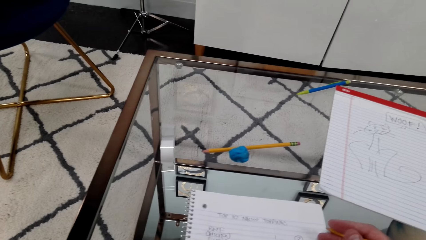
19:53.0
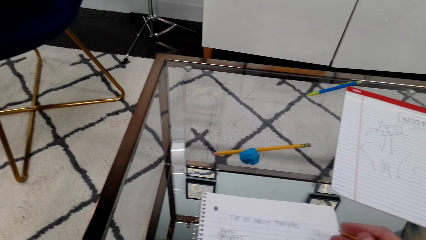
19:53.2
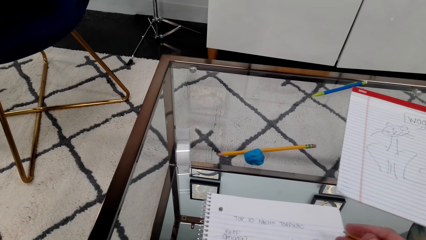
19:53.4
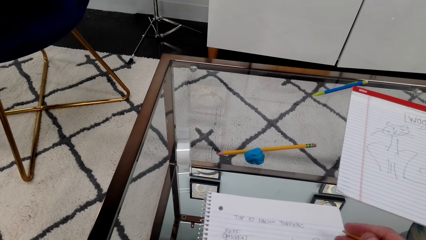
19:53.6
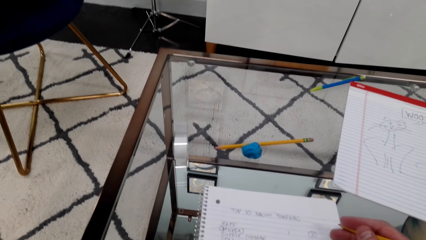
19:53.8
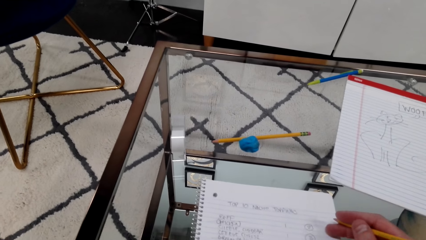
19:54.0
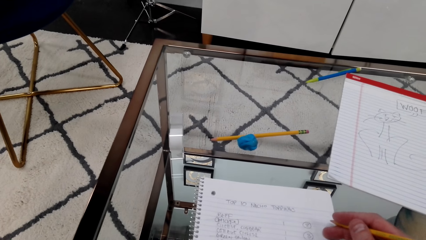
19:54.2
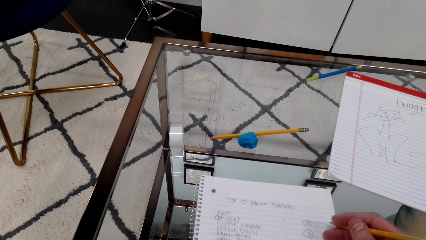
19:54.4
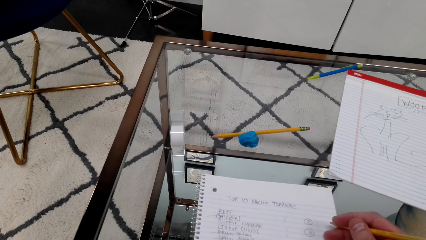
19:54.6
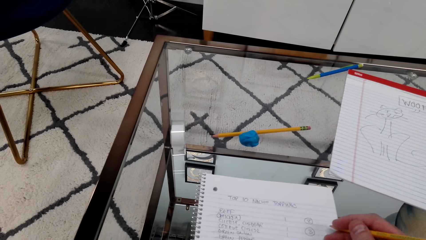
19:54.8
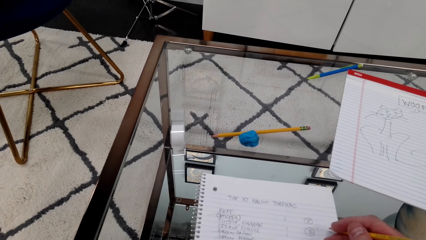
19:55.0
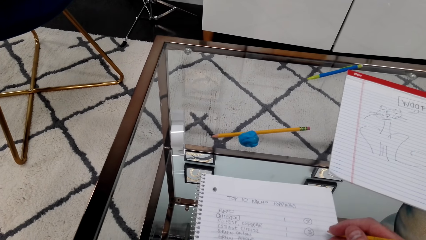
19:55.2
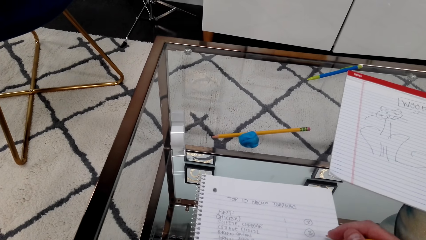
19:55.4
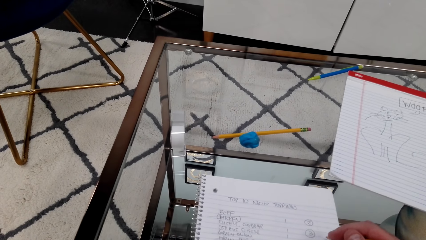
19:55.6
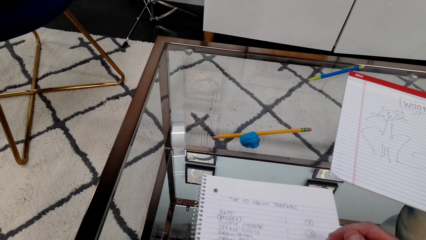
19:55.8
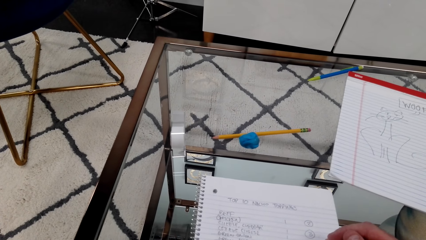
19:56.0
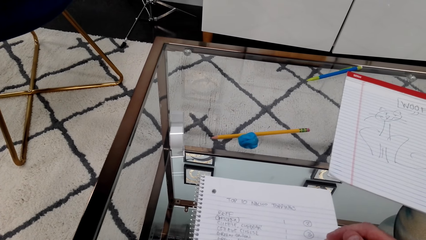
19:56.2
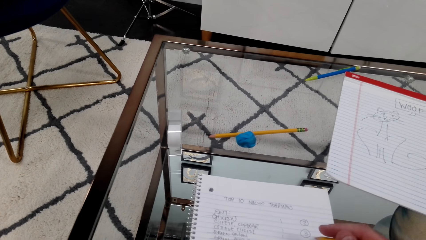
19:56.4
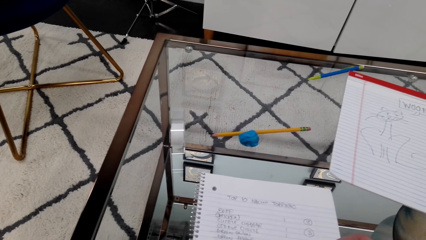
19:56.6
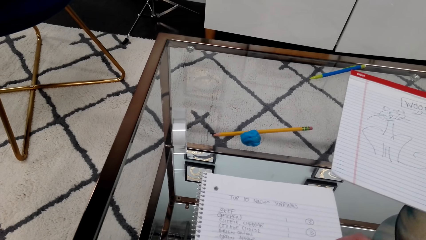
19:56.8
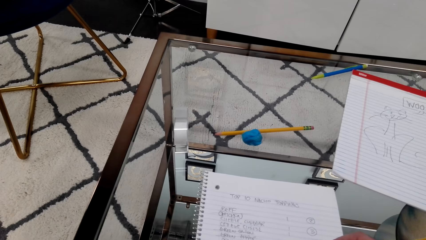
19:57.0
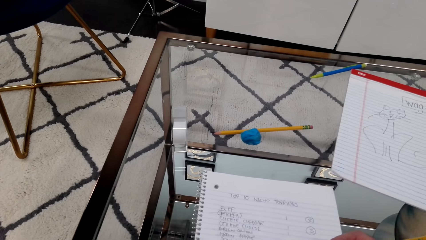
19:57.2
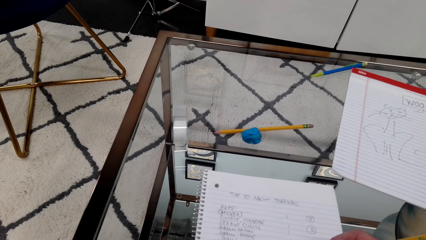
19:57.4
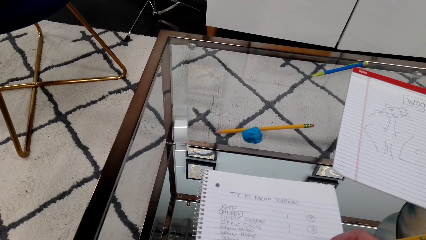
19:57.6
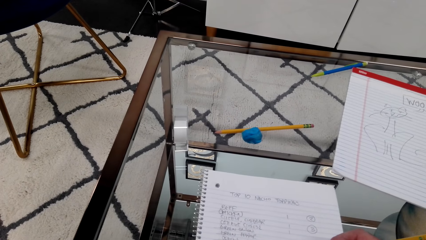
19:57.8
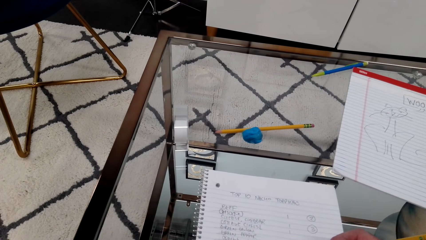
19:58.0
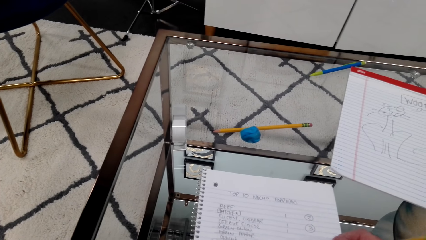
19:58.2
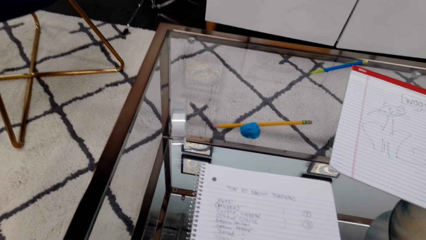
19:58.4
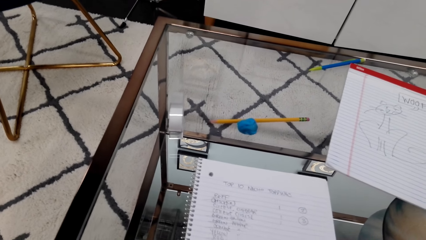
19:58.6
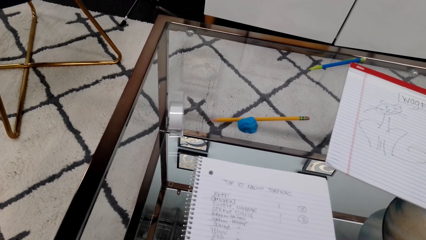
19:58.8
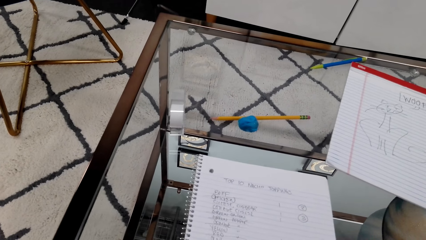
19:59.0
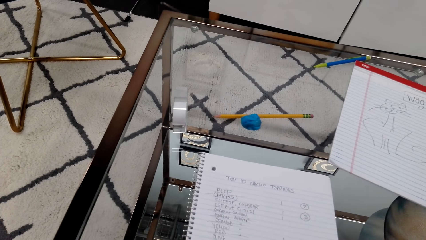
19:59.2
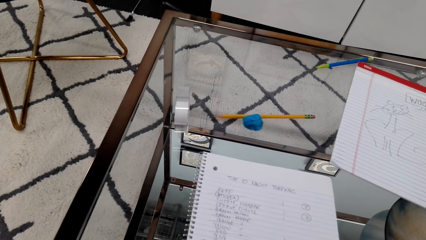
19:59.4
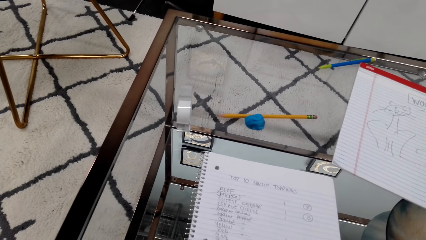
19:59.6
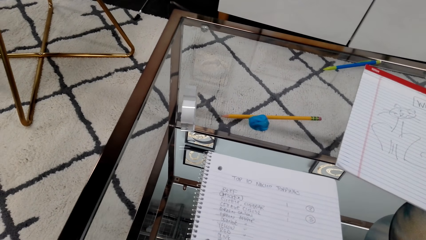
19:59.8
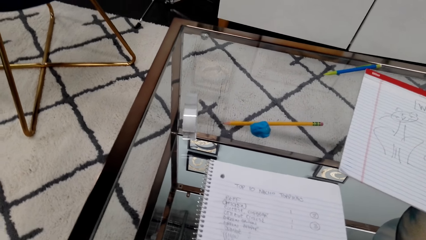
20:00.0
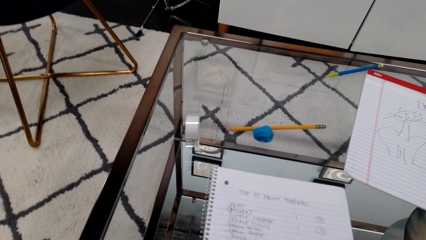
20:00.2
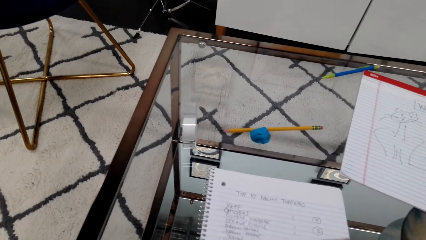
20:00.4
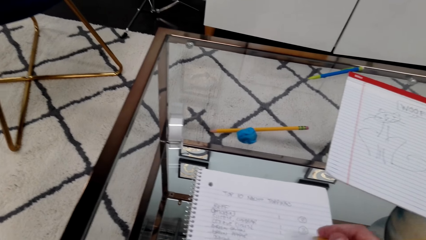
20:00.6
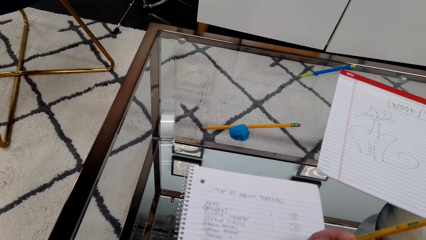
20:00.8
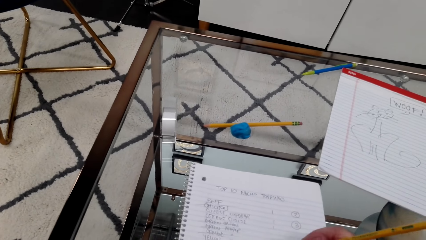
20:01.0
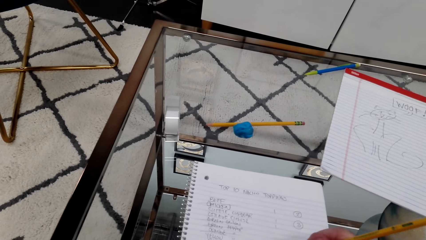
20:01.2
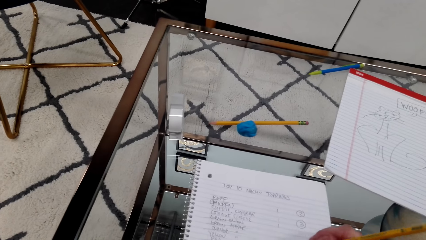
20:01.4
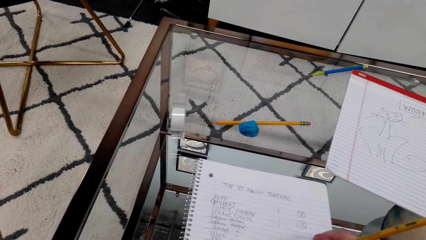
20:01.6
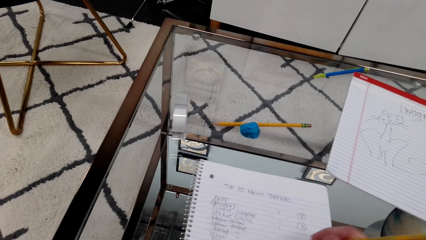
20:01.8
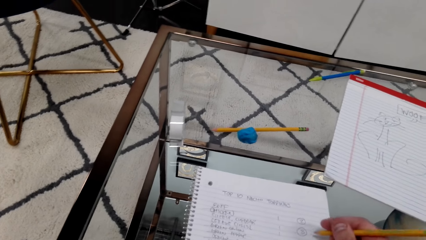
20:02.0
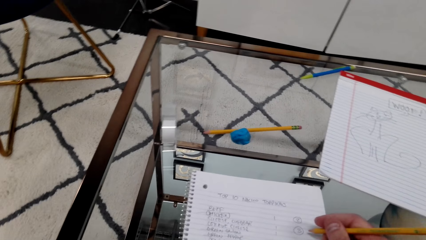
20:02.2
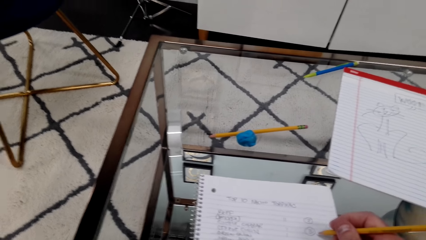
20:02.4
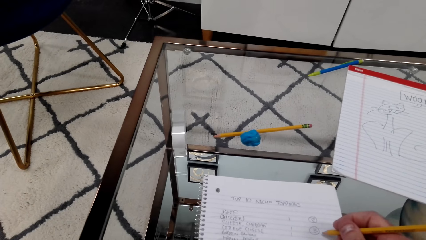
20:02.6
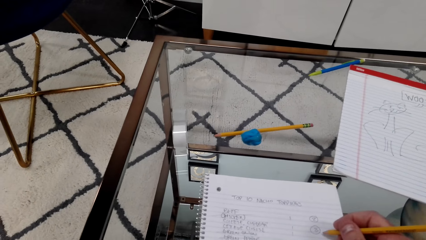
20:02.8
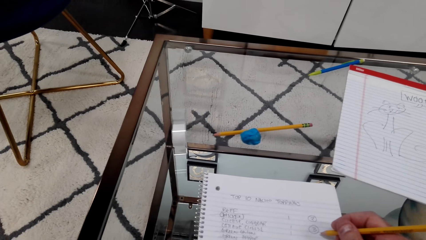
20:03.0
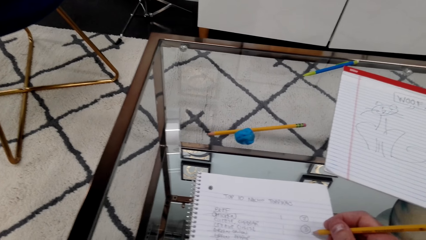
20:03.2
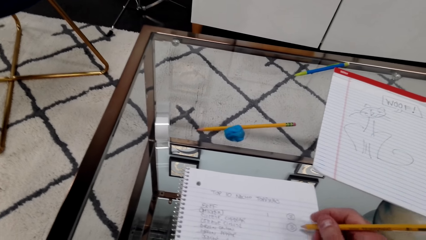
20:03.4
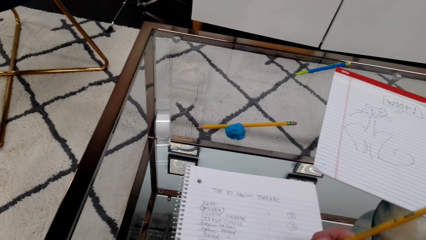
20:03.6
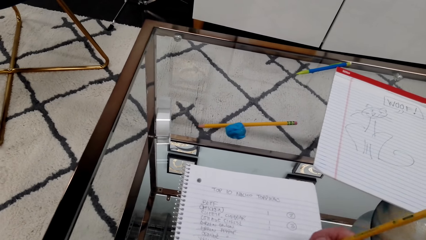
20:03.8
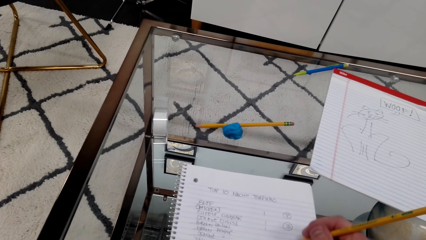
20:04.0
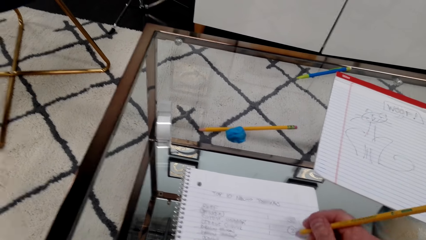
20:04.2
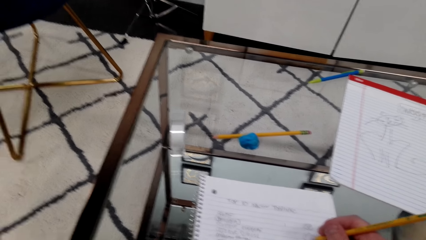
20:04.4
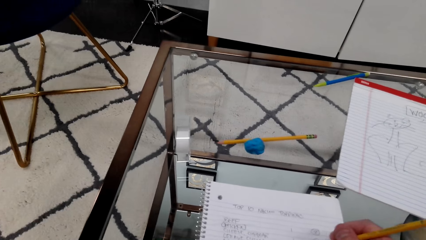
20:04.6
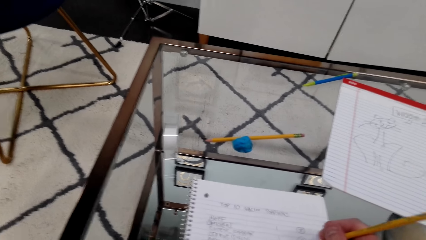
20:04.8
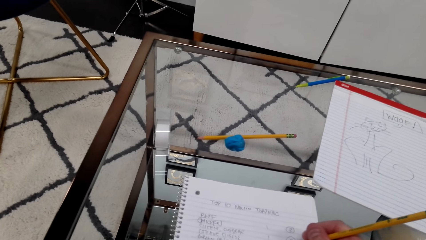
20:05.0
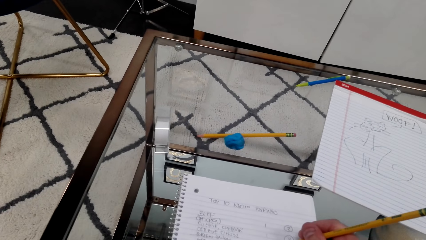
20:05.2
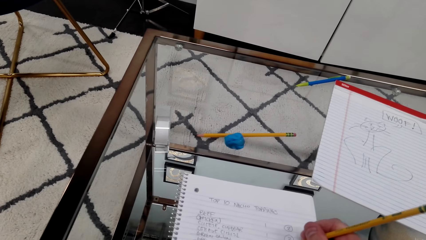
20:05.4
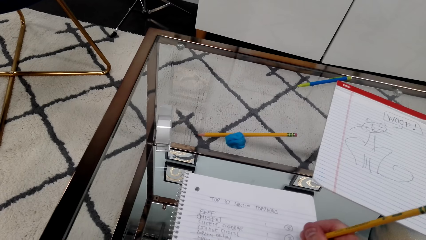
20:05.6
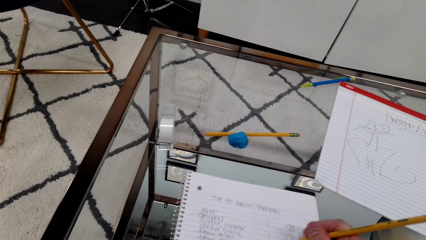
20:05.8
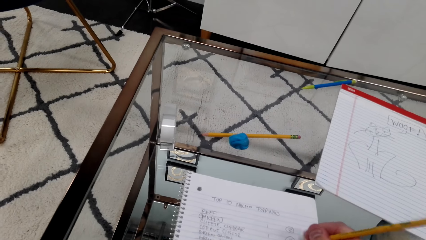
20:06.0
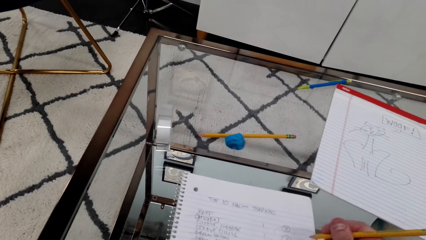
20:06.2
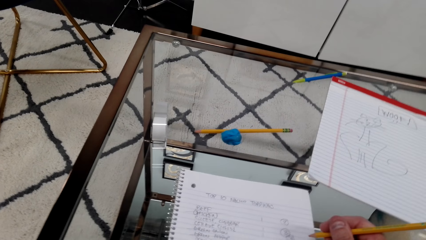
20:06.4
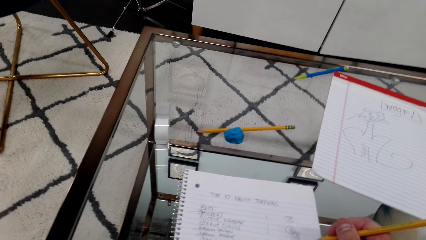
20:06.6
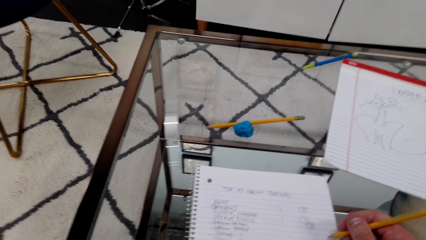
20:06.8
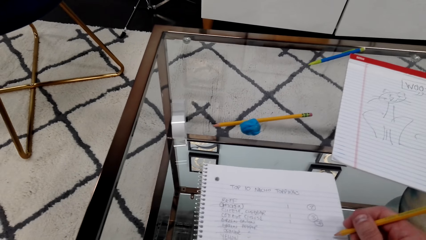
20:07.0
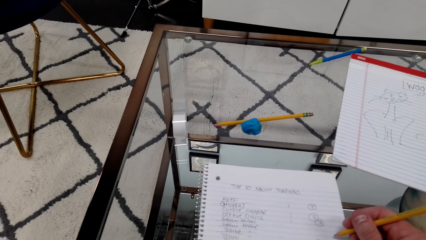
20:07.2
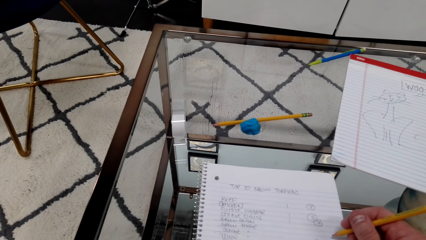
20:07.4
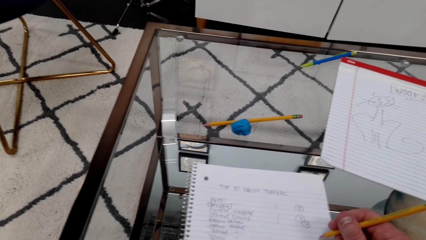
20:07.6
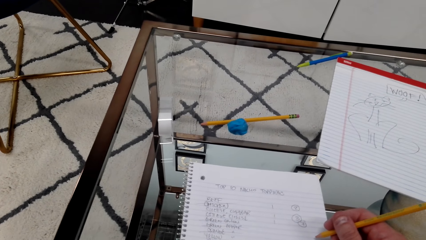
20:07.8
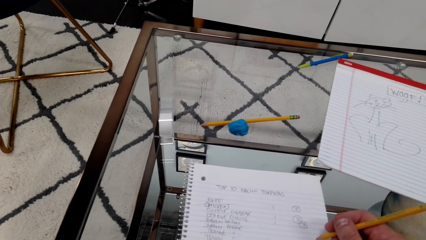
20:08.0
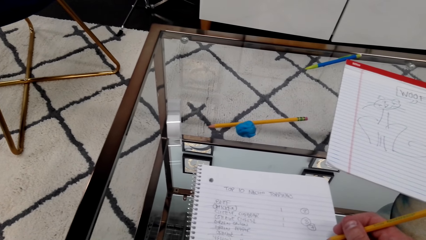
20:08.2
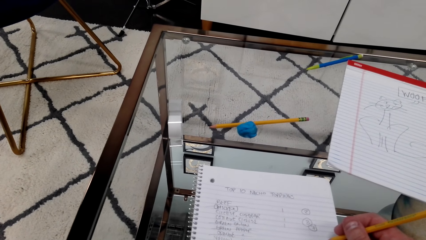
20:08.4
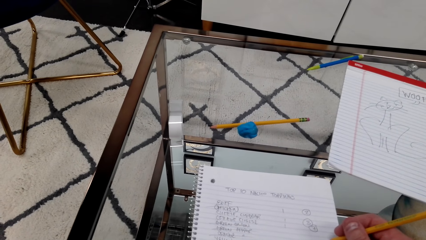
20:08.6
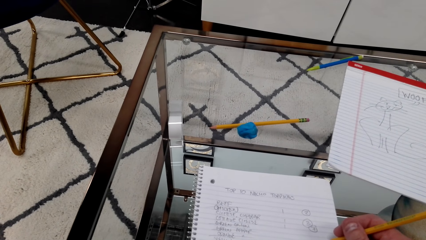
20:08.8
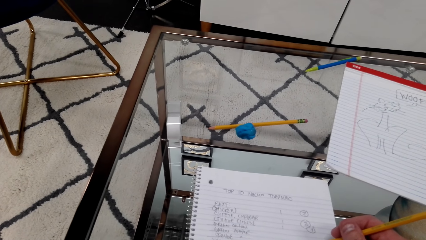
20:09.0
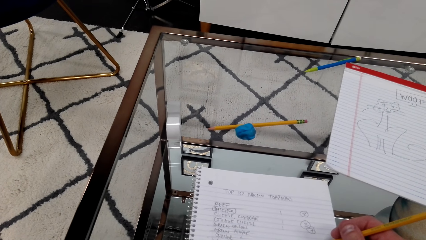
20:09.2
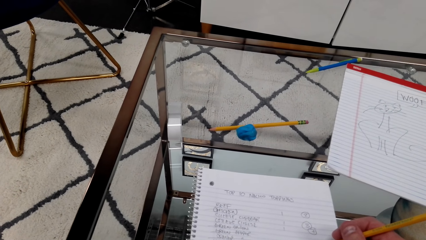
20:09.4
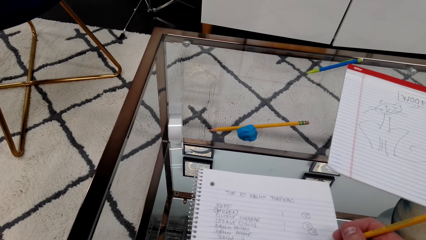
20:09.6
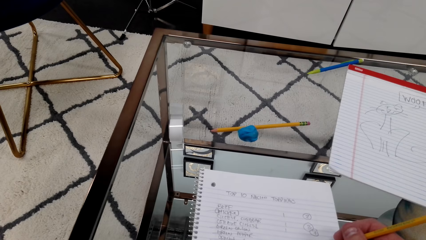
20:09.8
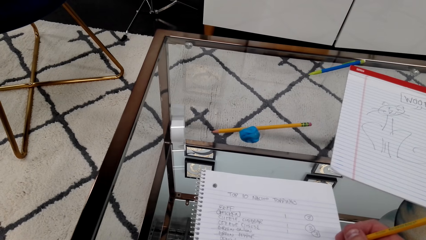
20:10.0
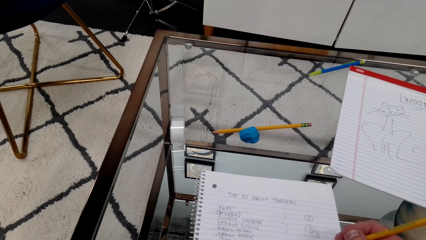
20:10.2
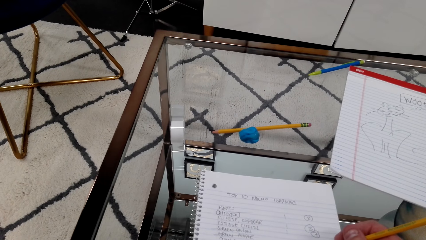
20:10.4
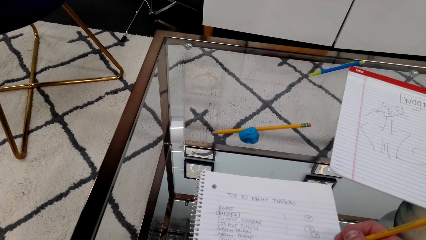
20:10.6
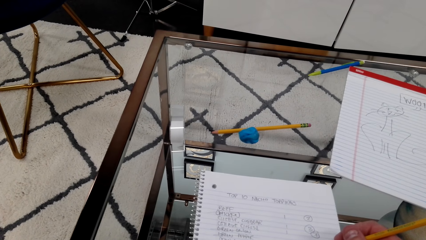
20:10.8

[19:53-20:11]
The camera wearer lifts a pencil. They write with the pencil. They lift the pencil. They write with the pencil.
